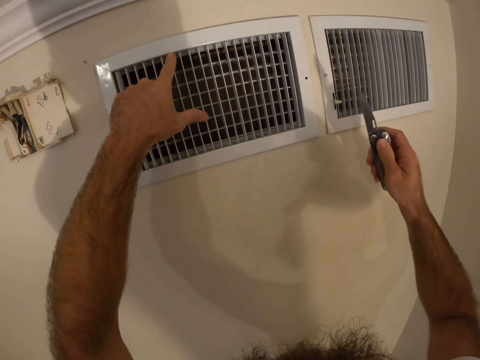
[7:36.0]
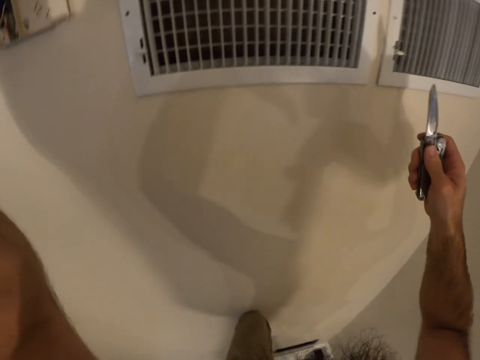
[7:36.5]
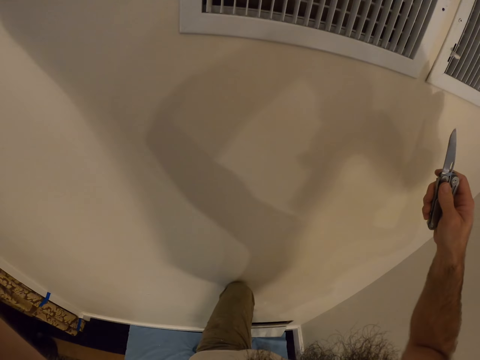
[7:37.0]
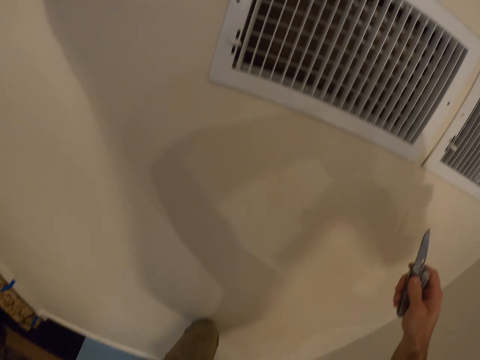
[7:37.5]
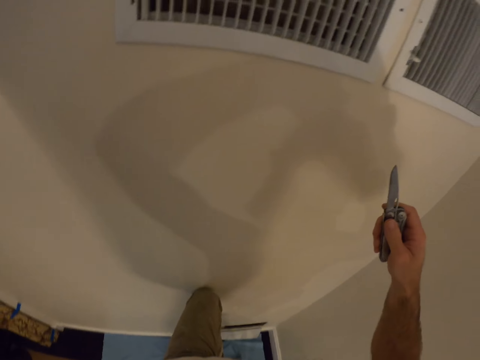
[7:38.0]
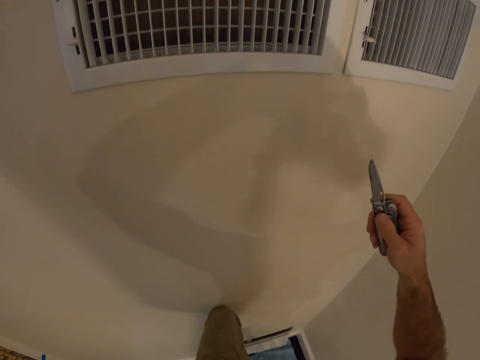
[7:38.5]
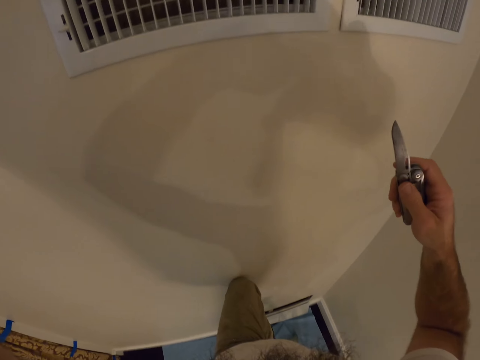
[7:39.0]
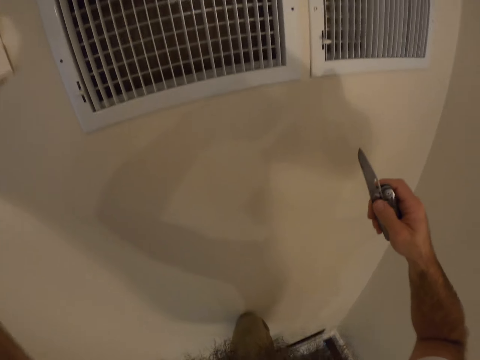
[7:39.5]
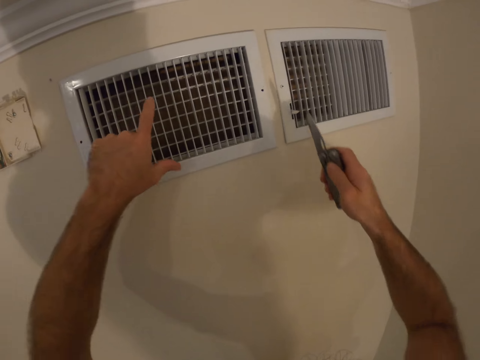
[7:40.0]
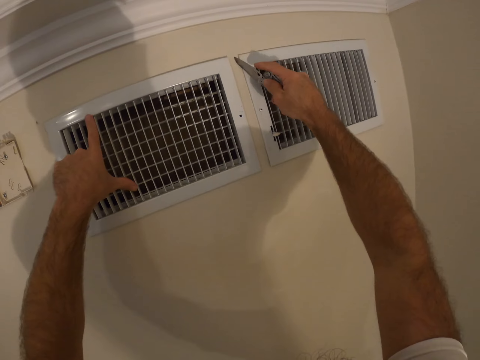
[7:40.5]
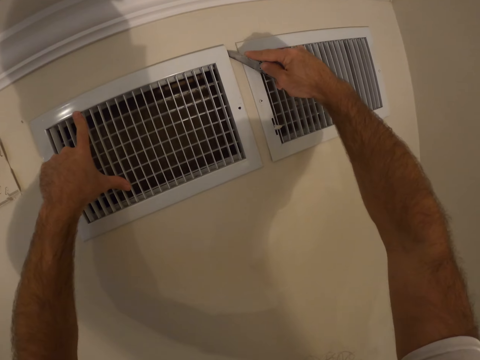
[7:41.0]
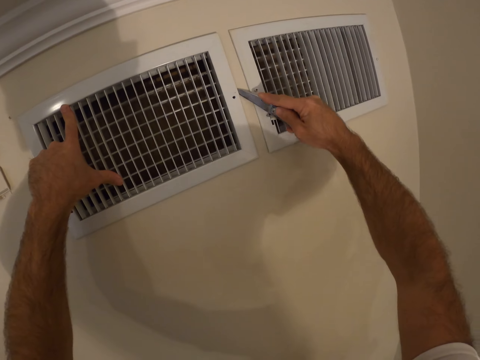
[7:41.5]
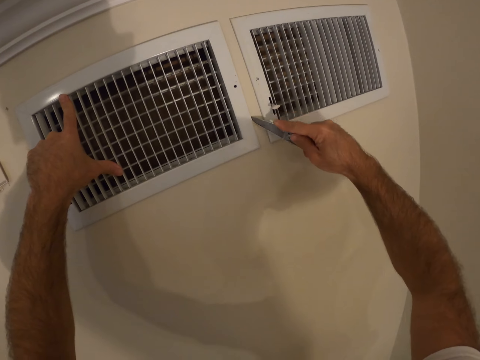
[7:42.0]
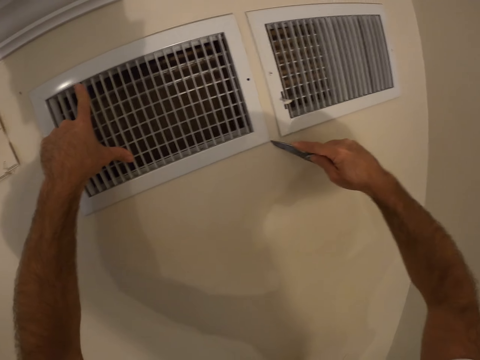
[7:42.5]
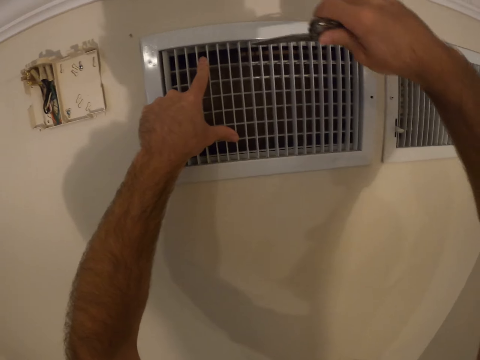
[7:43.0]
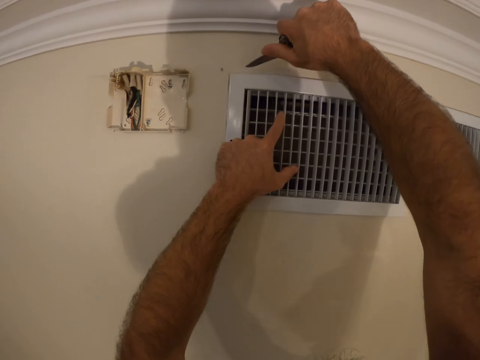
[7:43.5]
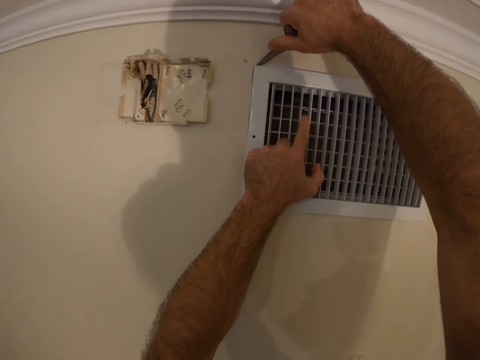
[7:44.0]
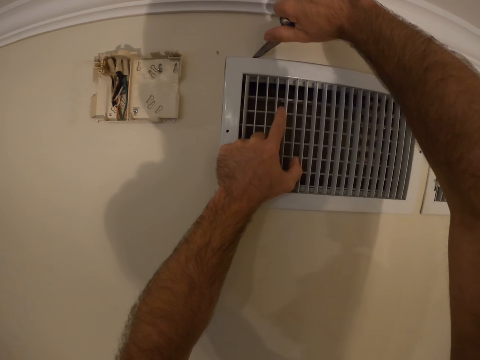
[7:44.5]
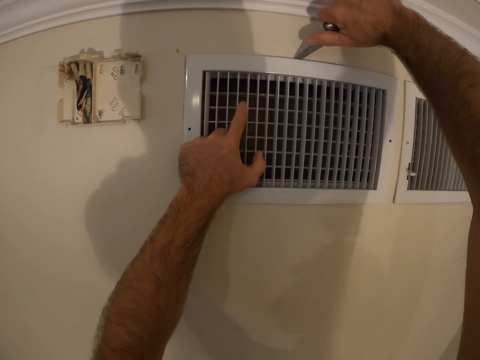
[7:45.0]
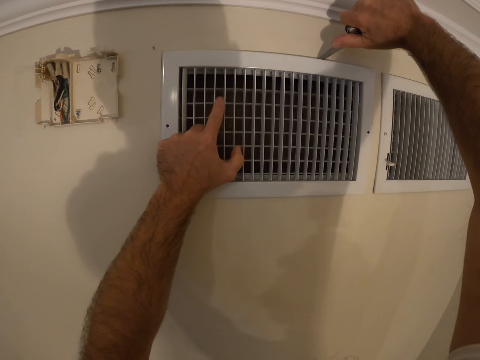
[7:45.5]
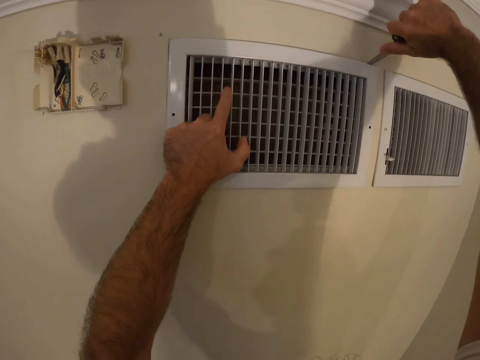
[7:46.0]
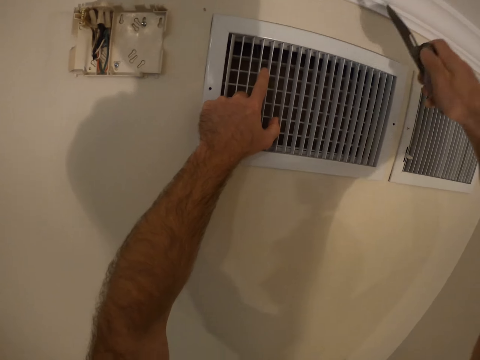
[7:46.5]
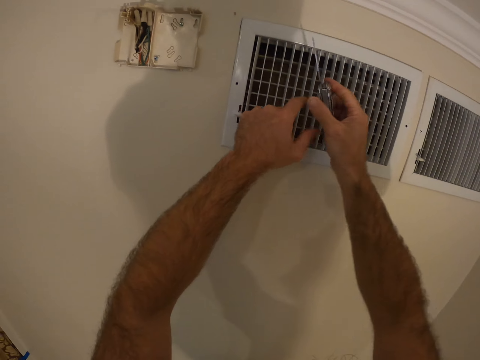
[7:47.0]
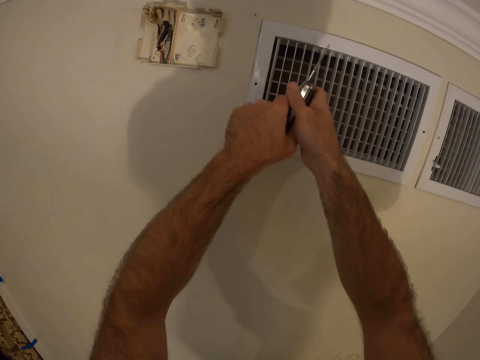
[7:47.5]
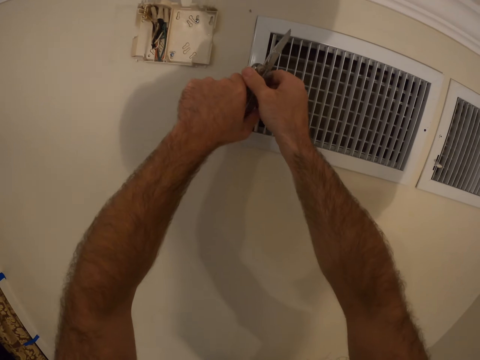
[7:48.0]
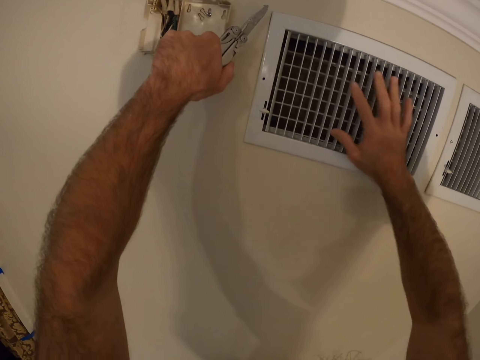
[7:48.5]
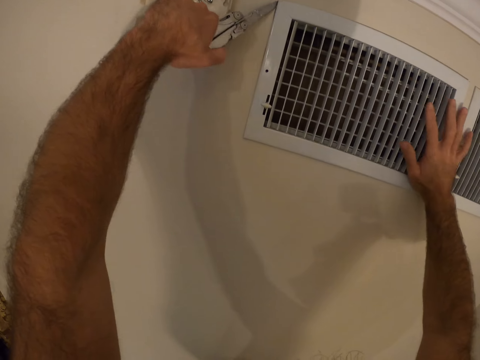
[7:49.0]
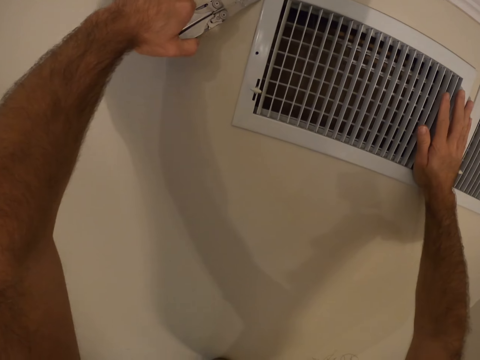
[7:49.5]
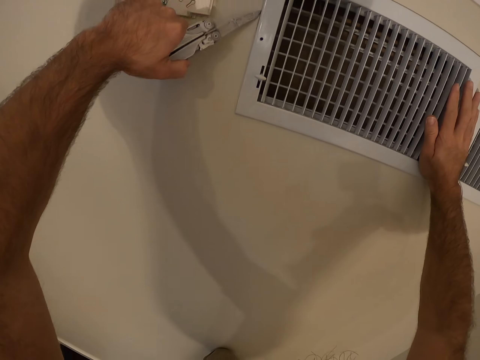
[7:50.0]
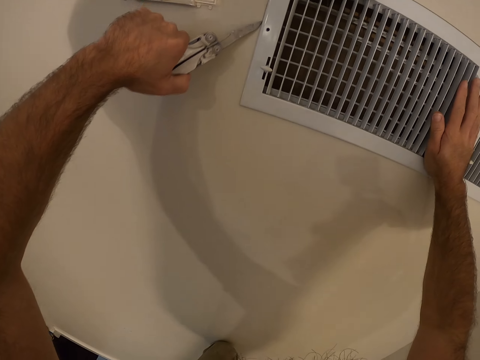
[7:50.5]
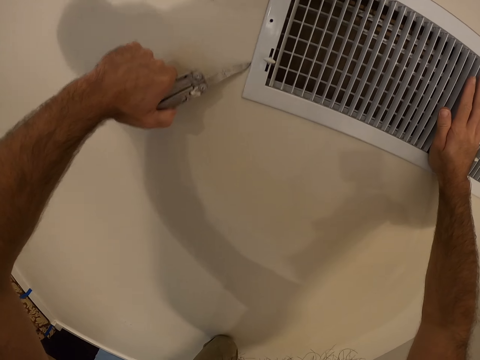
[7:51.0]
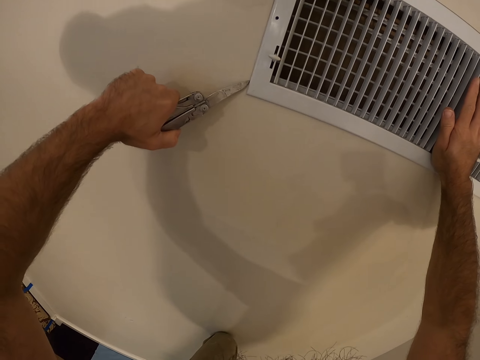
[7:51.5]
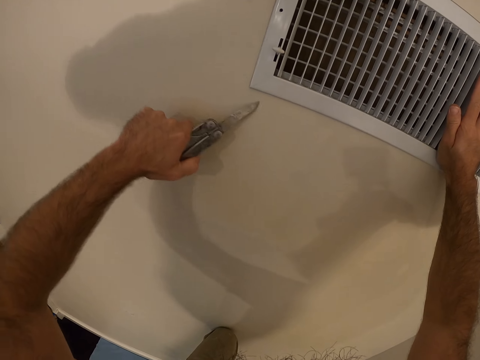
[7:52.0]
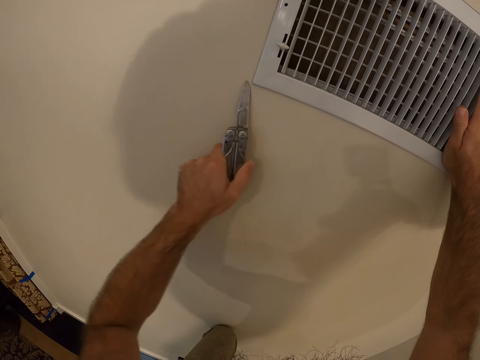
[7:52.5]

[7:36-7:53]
The camera wearer touches his head. He pushes a switch on the air duct cover with his left hand. He removes a ventilated soffit board with a knife. He runs the opening knife through the edge of the air duct cover with his right hand. He passes the opening knife from his right hand to his left hand. He holds the air duct cover with his right hand. He runs the opening knife through the edge of the air duct cover with his left hand.

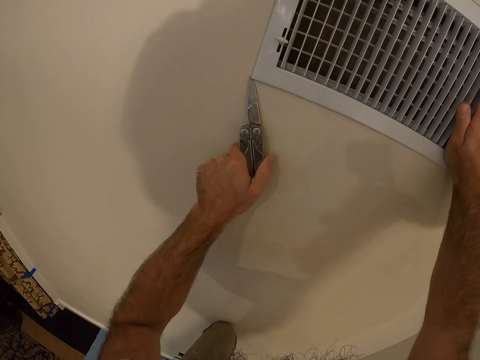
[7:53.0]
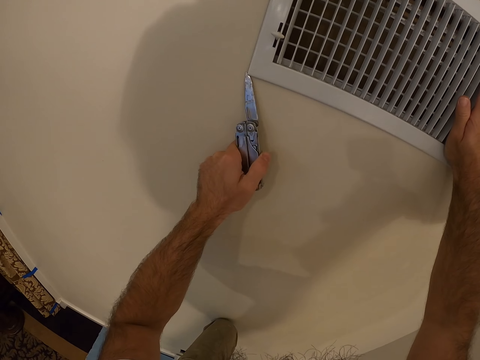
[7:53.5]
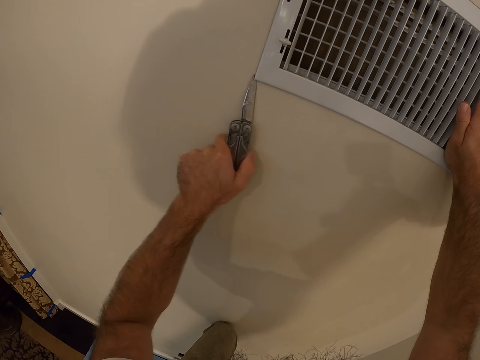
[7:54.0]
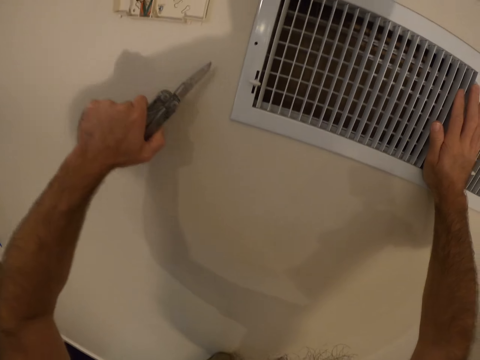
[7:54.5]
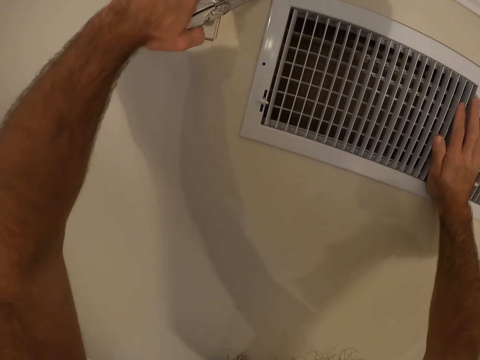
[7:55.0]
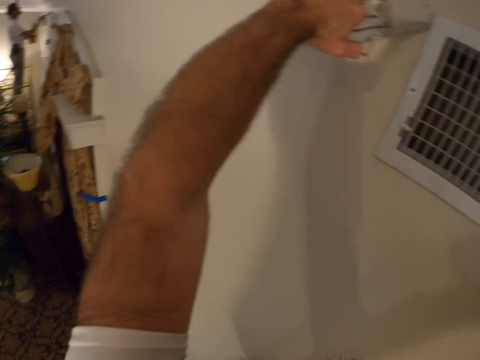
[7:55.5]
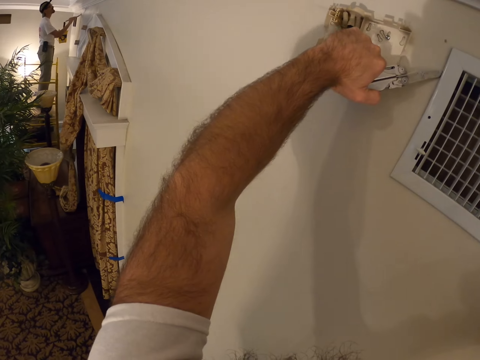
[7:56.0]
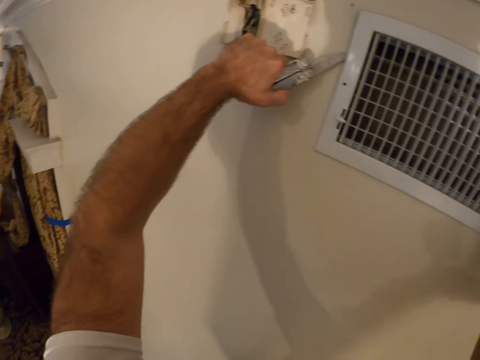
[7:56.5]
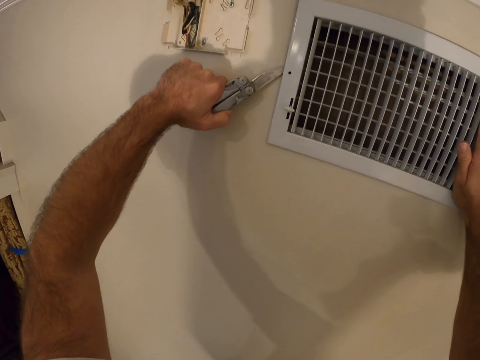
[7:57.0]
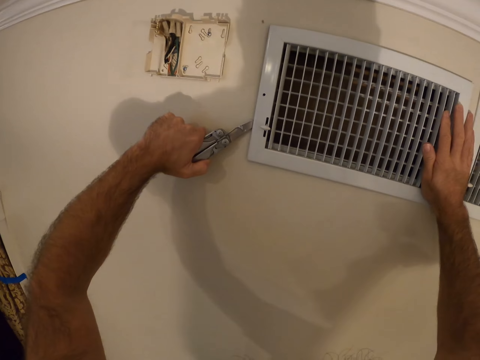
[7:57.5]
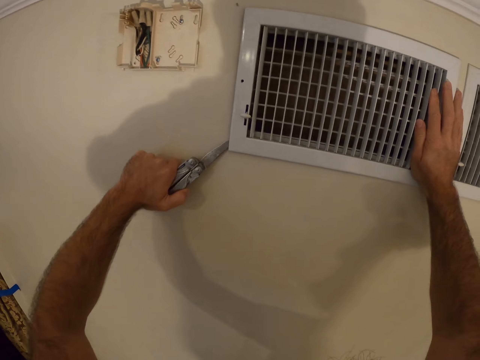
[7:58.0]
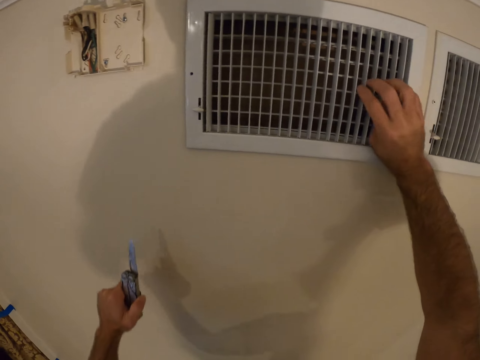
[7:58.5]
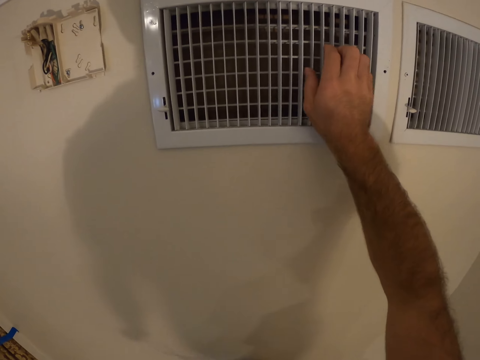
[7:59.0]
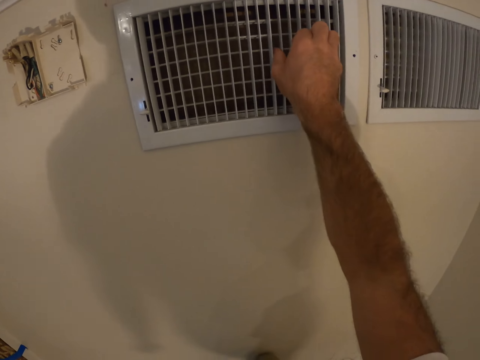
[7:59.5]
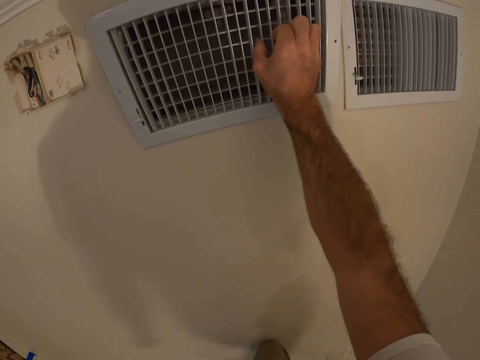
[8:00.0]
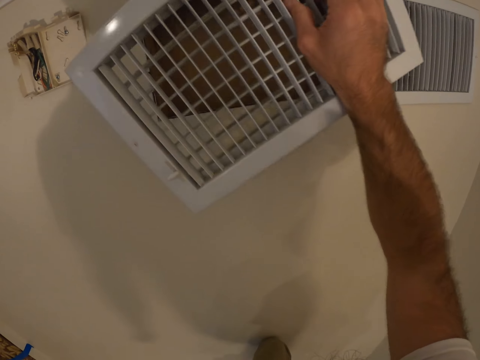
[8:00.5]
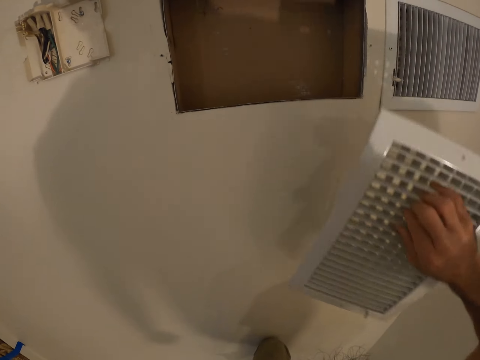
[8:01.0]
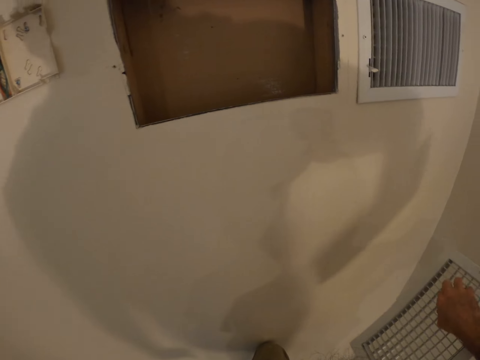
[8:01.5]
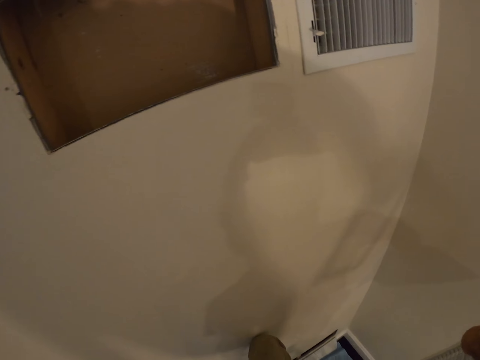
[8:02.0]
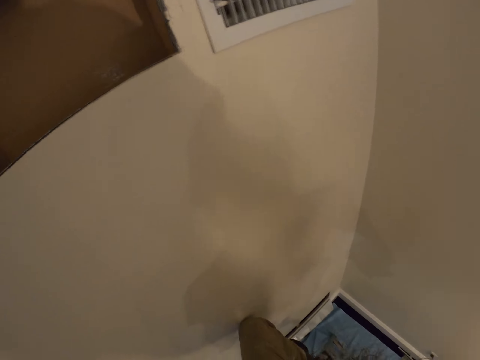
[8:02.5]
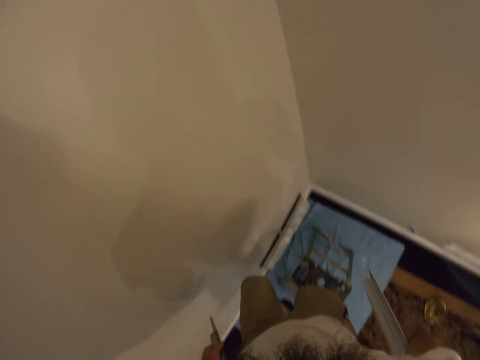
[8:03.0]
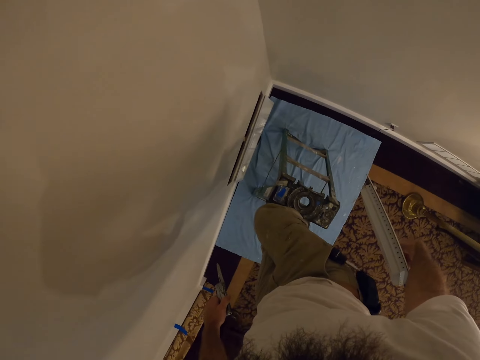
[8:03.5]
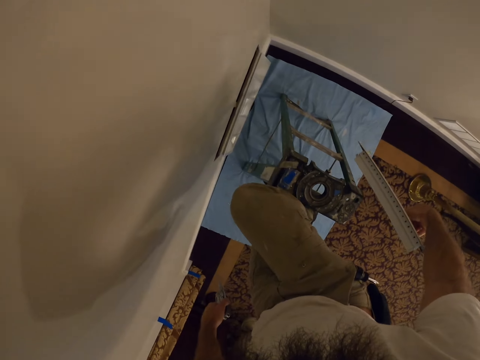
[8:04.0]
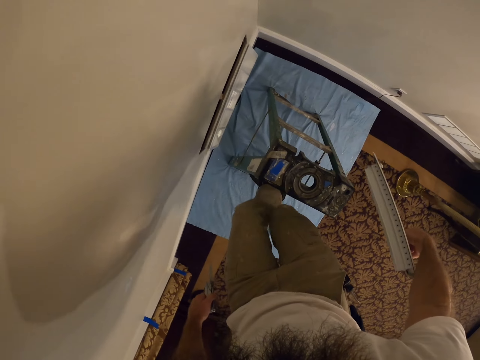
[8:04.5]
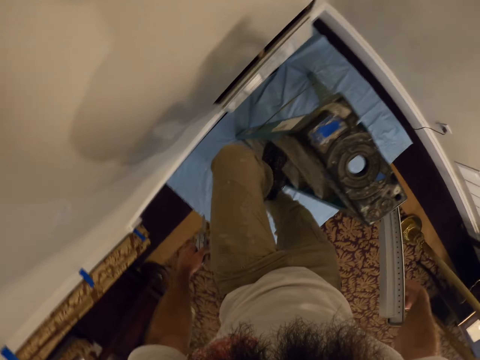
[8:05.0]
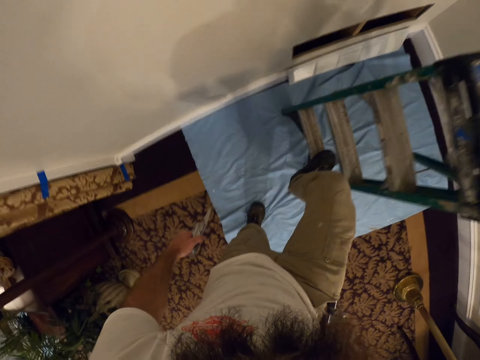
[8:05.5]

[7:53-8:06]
The camera wearer removes the air duct cover from the wall with his right hand. He climbs down the aluminum ladder with both legs.
